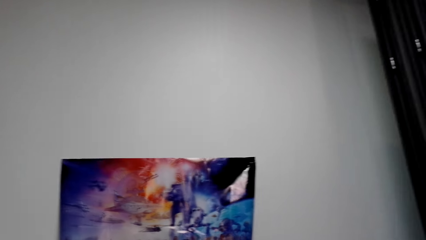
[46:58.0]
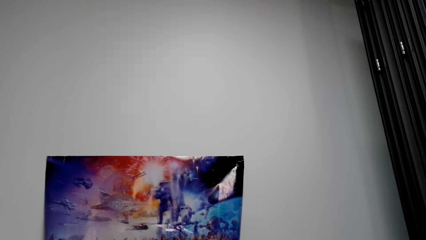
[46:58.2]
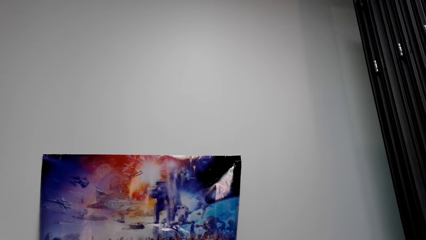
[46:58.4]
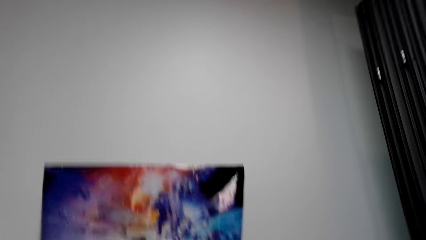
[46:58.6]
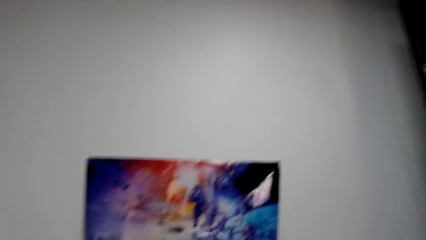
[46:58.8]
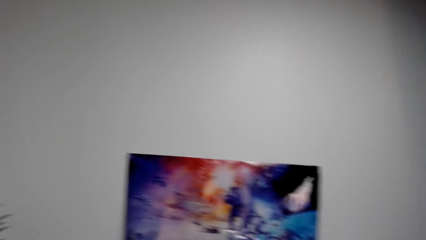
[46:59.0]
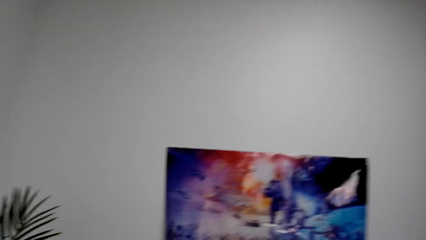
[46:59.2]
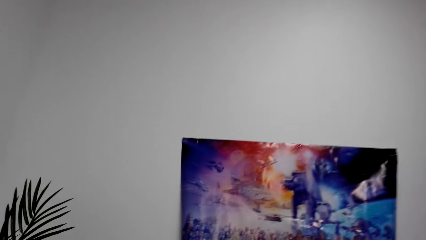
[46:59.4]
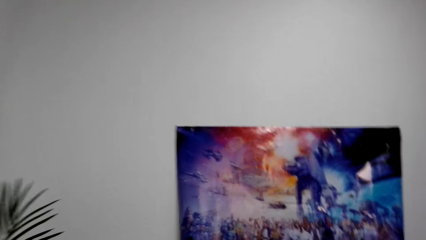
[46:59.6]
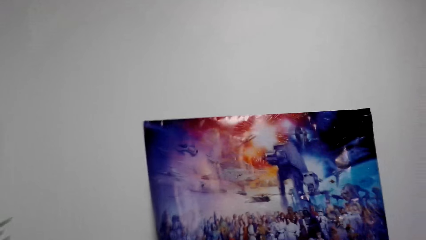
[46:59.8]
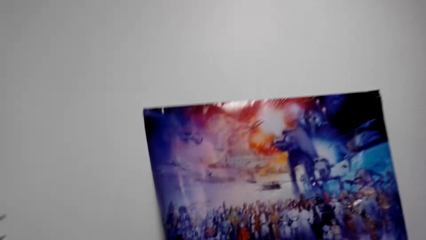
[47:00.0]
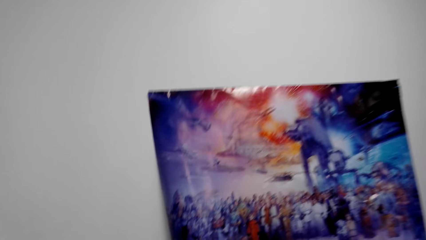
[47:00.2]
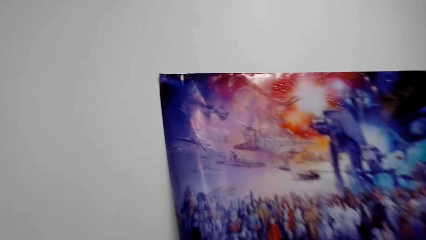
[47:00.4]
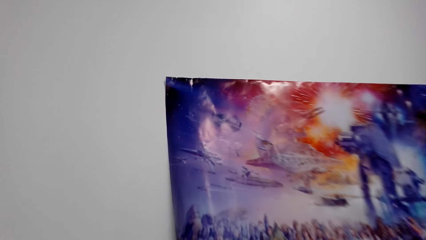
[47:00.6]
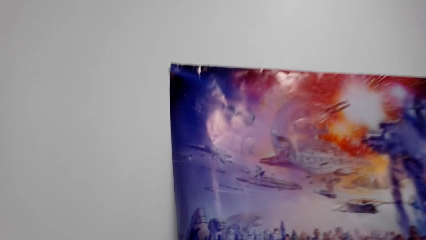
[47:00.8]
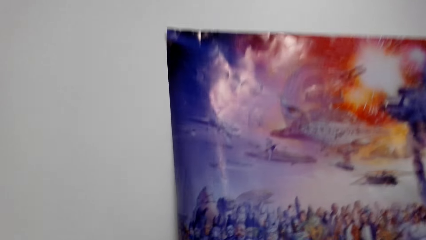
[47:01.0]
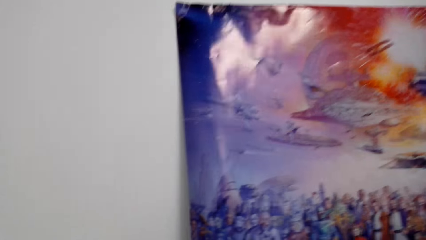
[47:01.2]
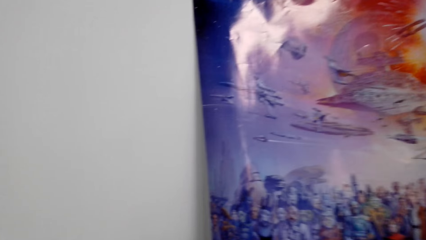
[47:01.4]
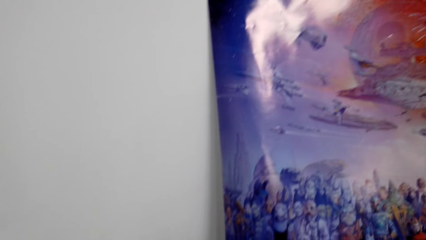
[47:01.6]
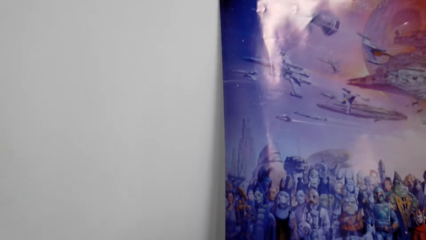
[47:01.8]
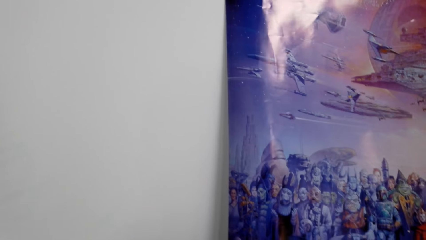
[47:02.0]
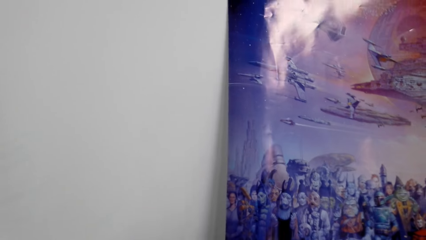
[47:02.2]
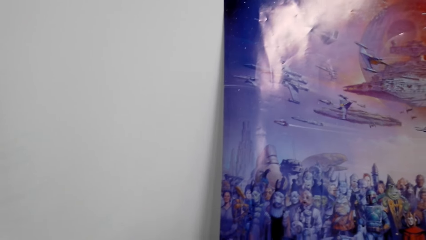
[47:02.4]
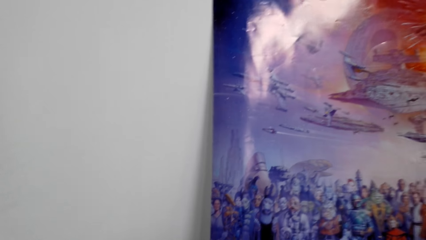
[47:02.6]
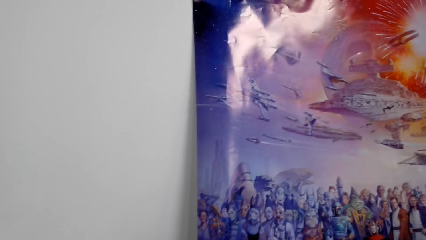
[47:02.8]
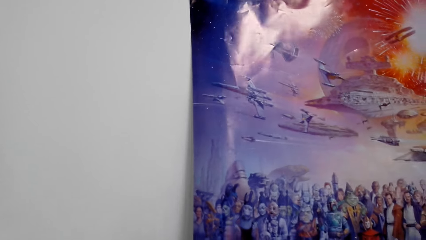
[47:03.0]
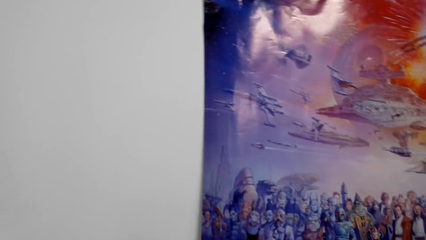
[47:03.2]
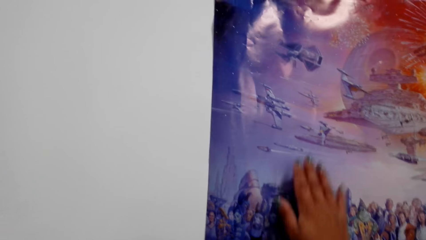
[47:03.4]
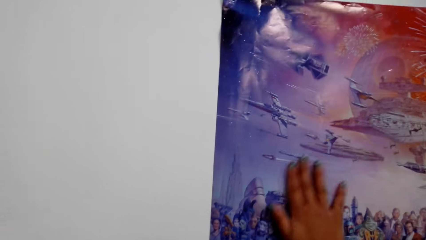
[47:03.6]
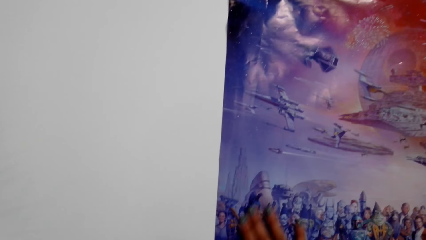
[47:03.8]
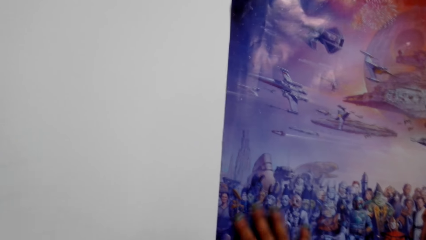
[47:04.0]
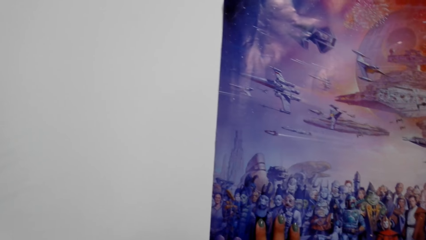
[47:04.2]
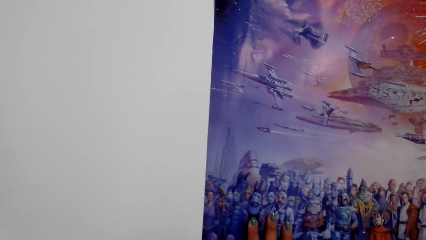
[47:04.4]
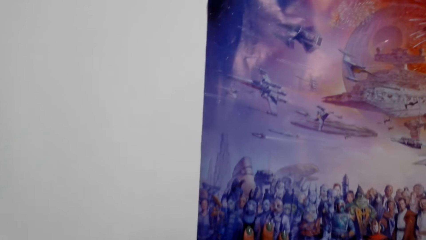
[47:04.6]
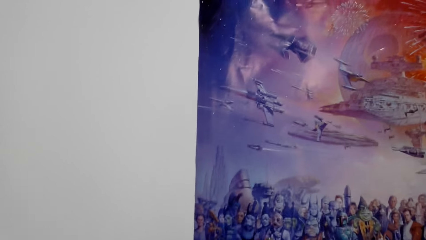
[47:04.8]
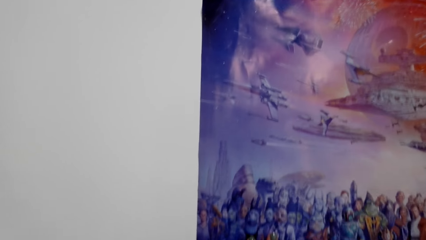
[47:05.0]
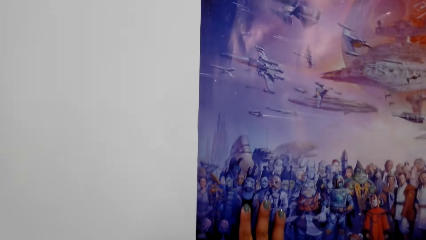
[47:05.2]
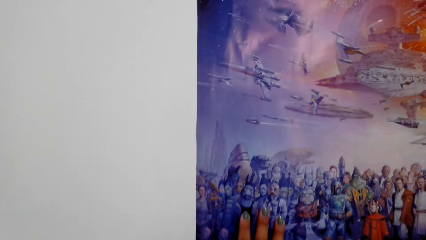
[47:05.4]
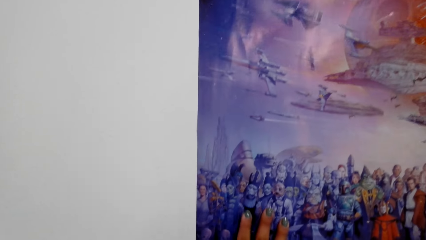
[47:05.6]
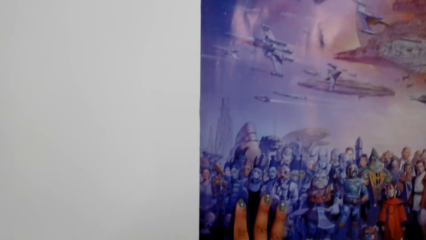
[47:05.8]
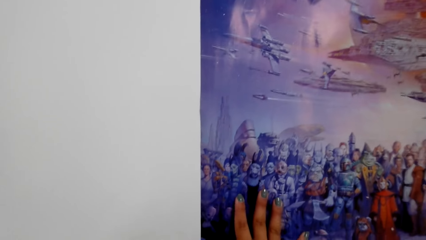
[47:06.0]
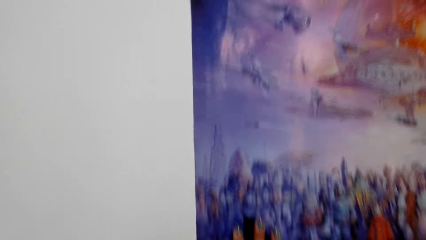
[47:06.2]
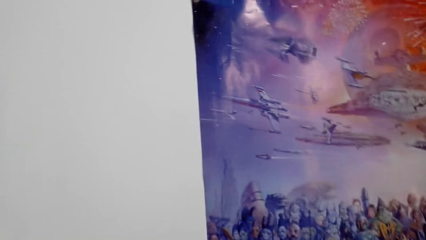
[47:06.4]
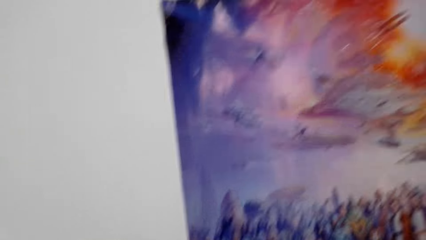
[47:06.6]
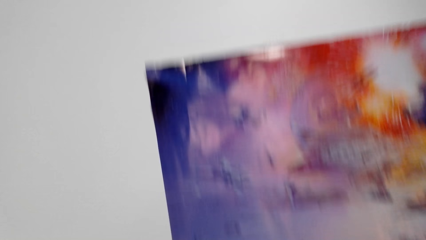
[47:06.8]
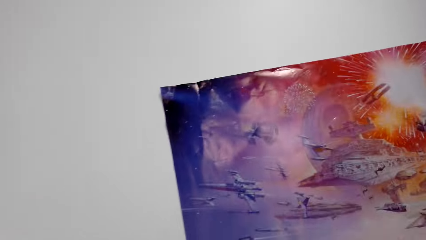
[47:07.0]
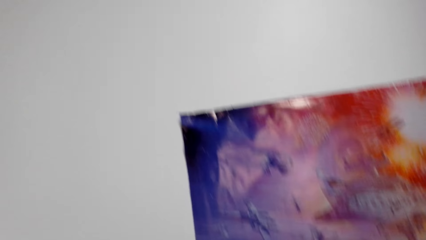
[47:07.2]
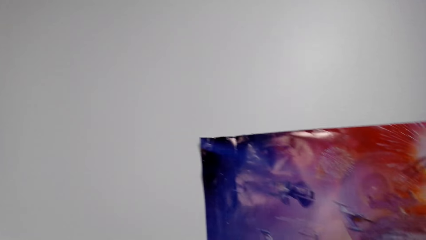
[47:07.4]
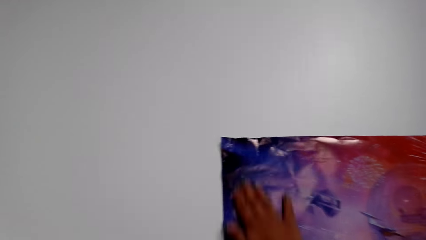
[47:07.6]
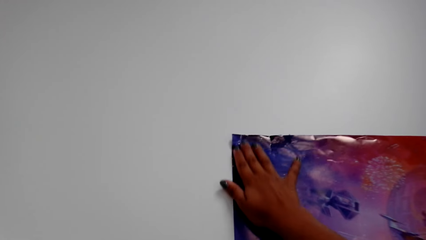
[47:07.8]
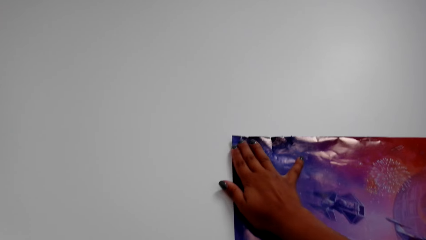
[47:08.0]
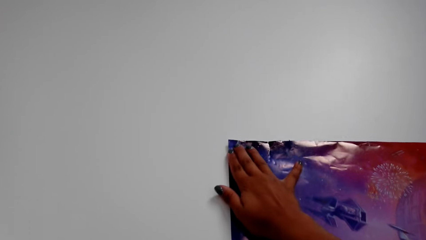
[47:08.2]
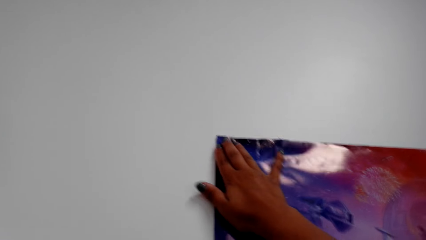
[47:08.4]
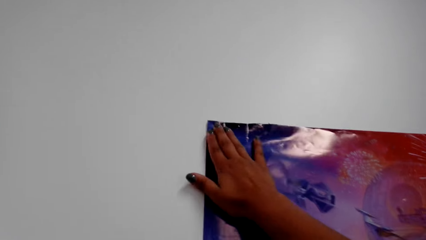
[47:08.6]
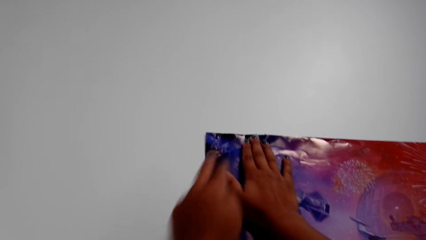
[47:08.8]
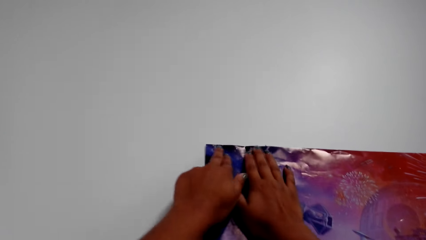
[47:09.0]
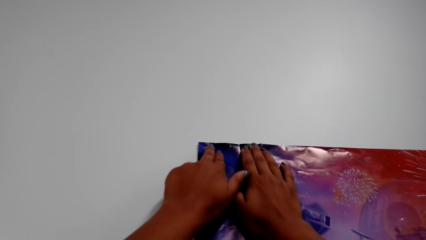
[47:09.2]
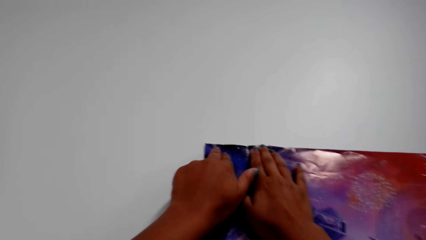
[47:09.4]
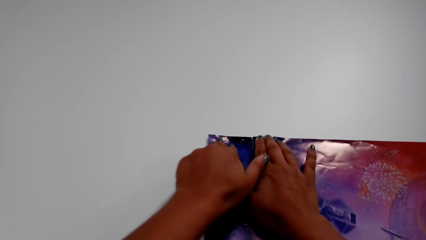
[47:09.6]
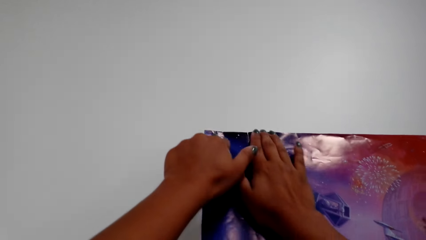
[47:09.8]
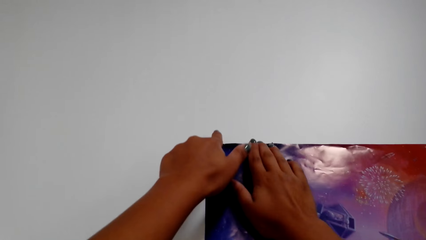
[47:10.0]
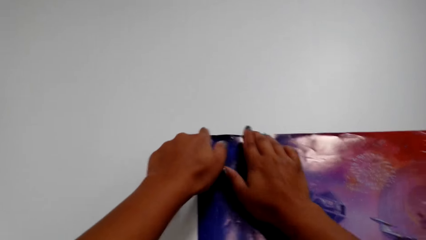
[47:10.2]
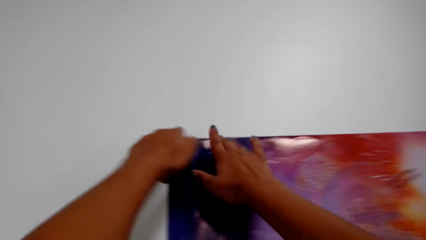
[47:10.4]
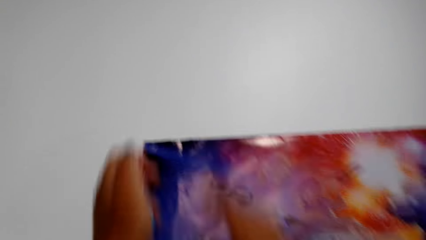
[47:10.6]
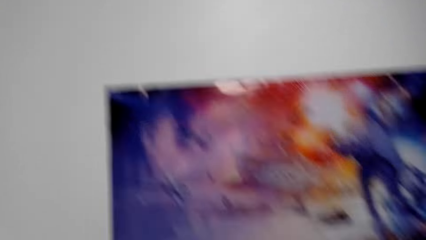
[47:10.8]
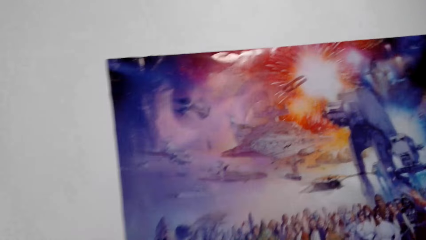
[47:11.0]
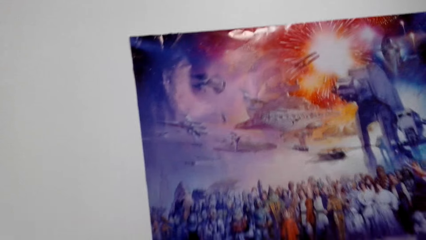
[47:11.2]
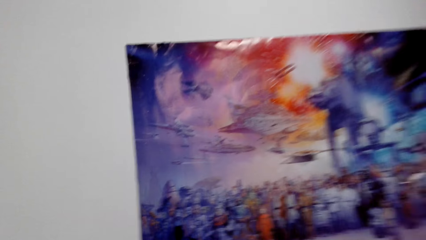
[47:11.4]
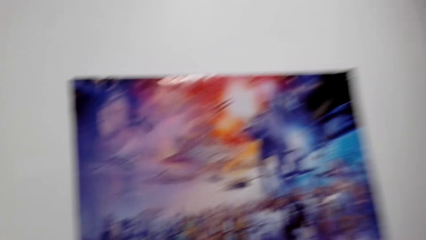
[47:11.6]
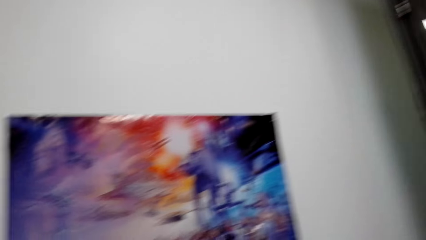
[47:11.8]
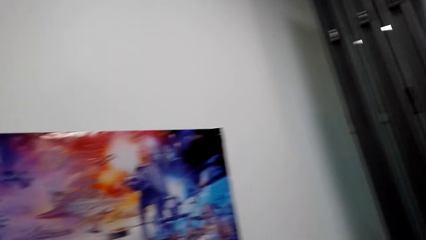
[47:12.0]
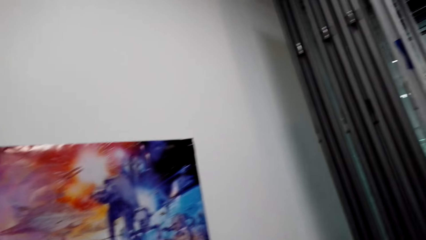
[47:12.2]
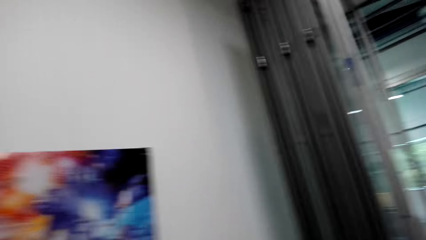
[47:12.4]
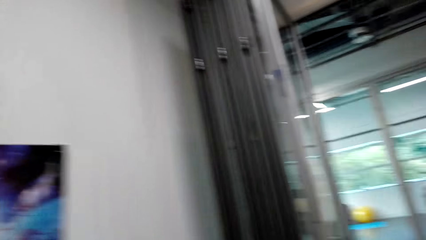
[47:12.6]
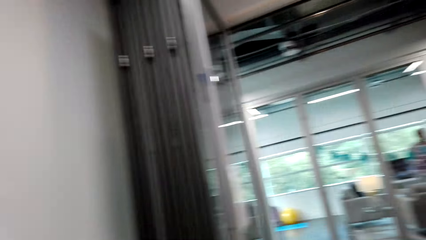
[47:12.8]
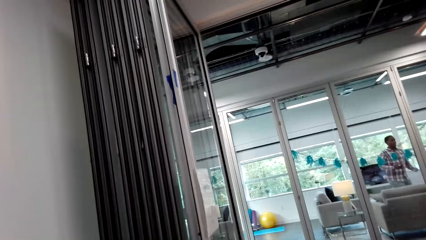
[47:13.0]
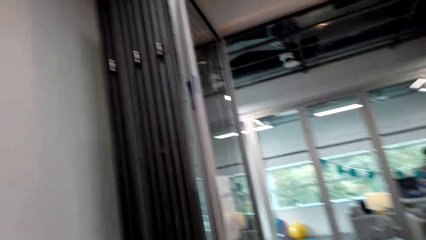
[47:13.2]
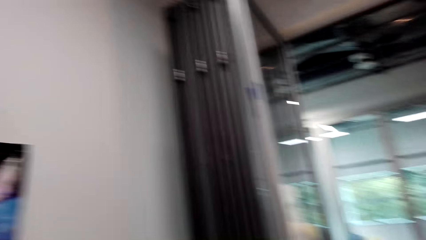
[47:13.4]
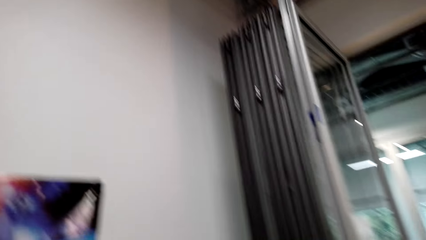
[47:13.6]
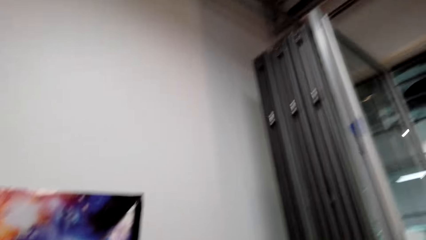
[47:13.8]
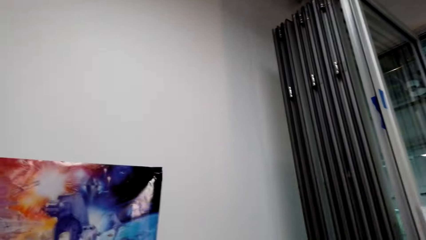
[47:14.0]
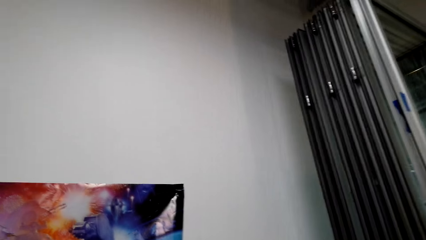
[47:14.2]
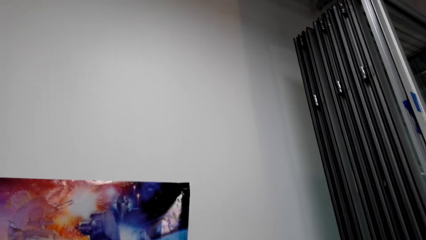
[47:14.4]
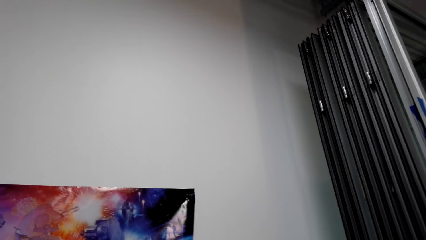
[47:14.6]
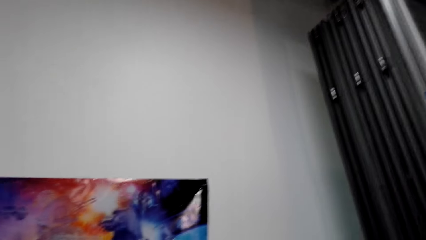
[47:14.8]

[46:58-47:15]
The camera wearer straightens a wallpaper on the wall. They touch the poster on the wall. They align the wallpaper on the wall. They press the poster on the wall. They attach the sellotape on the wall. They look around.
